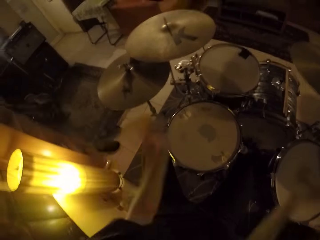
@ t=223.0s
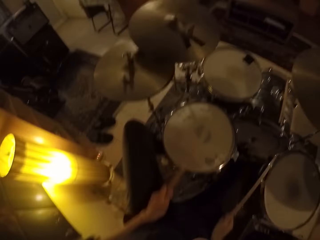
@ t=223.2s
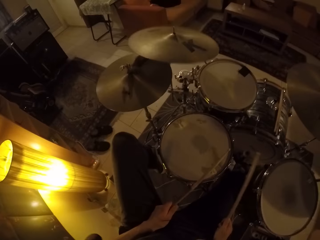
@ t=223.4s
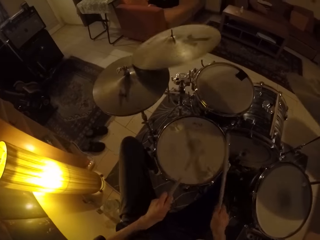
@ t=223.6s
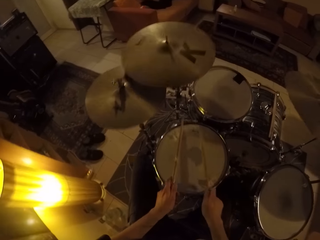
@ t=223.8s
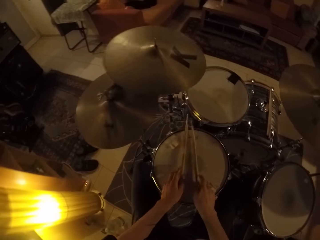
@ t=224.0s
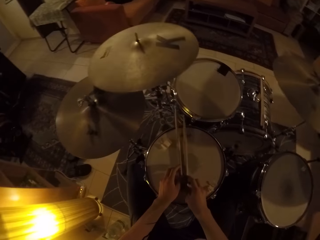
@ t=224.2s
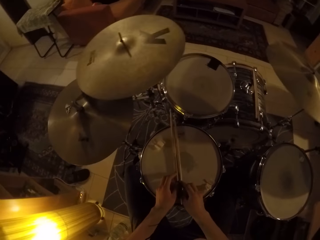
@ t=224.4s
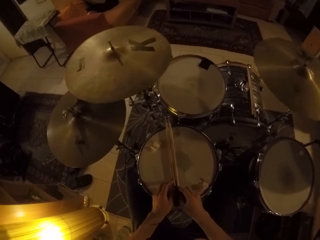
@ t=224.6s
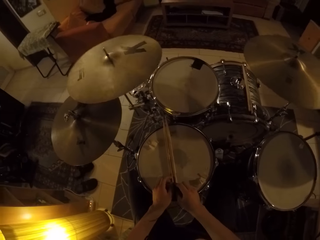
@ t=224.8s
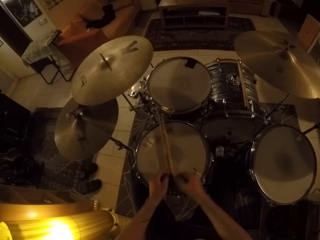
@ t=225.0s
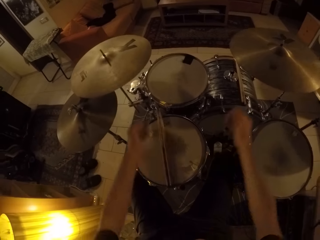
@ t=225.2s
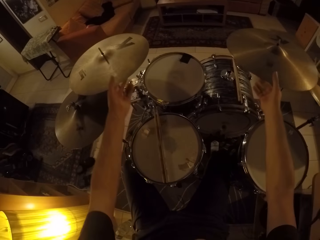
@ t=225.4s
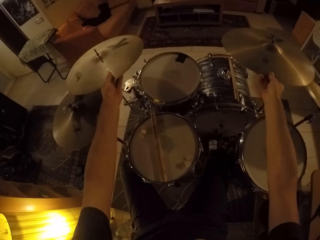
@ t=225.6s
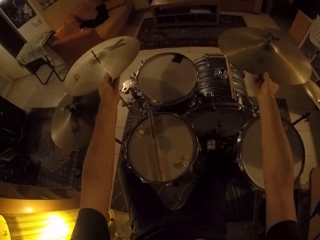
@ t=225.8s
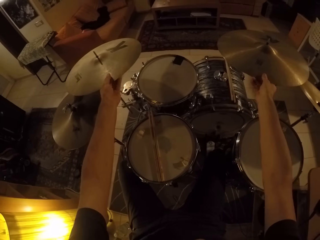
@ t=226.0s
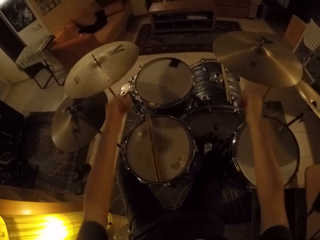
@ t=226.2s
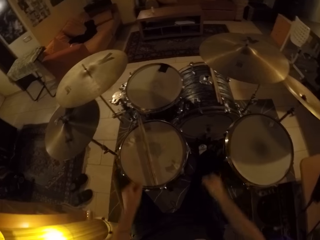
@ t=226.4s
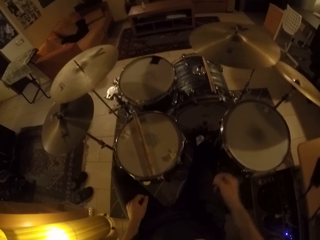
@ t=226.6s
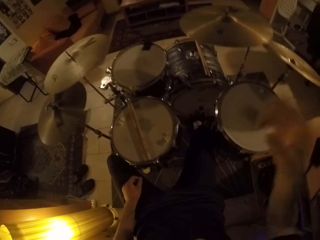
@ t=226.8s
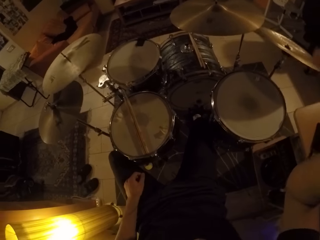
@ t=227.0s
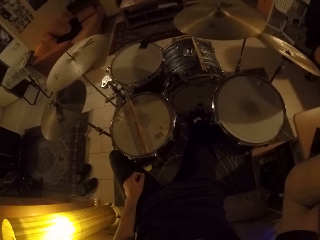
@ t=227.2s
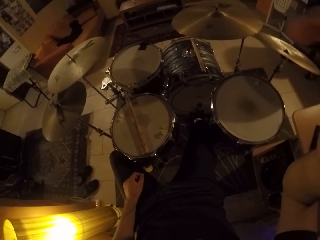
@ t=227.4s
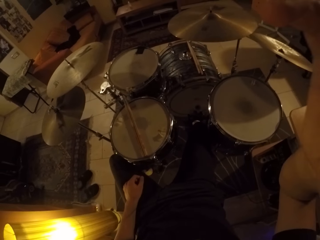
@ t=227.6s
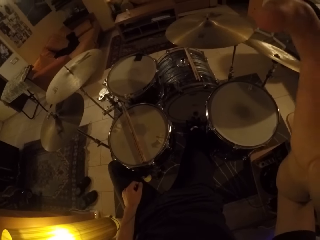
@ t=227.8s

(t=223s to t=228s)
The camera wearer places the drumsticks on the snare drum with both hands. He touches the ride cymbal. He holds the right crash cymbal with his right hand and holds the left crash cymbal with his left hand. He lifts his right hand up. He fixes his camera.
